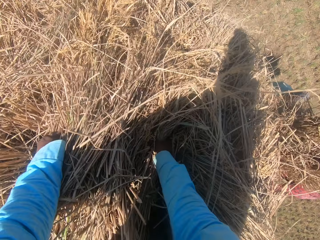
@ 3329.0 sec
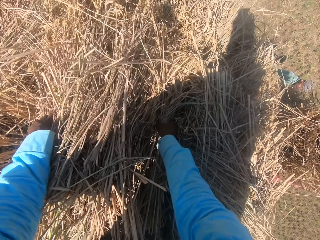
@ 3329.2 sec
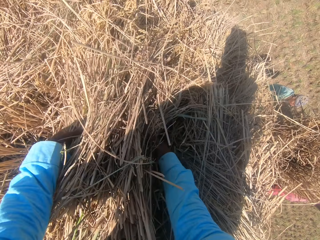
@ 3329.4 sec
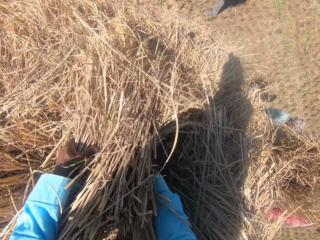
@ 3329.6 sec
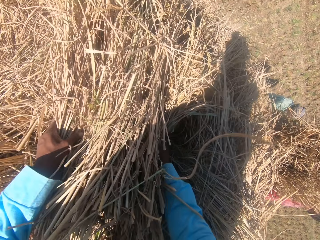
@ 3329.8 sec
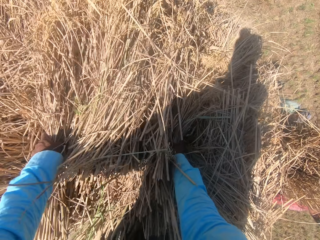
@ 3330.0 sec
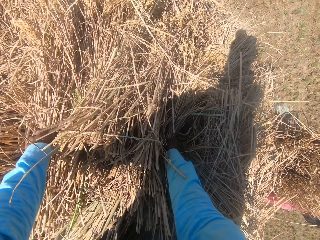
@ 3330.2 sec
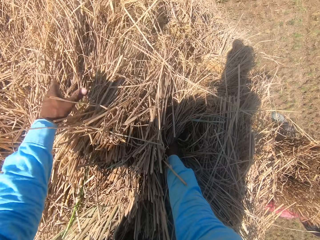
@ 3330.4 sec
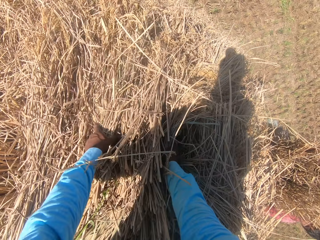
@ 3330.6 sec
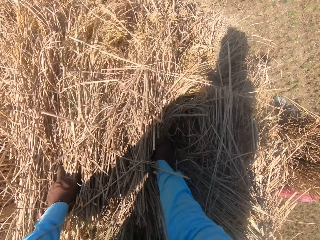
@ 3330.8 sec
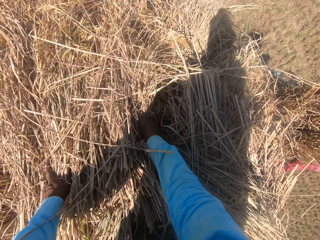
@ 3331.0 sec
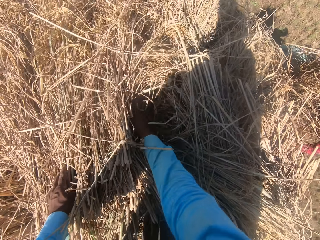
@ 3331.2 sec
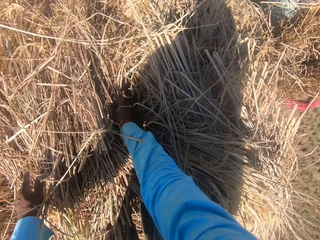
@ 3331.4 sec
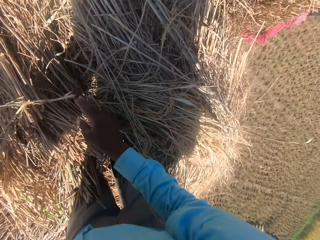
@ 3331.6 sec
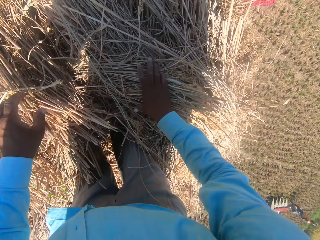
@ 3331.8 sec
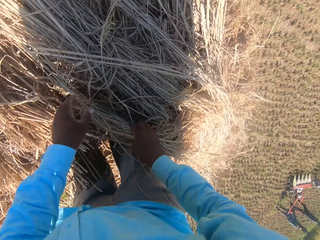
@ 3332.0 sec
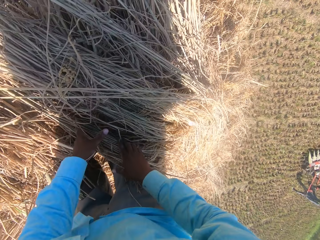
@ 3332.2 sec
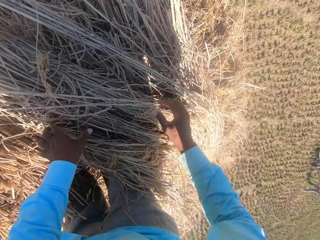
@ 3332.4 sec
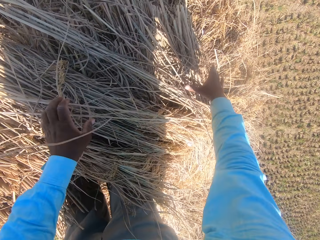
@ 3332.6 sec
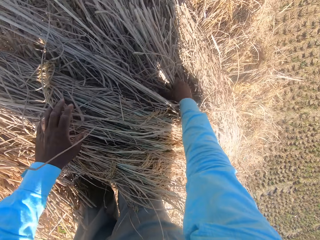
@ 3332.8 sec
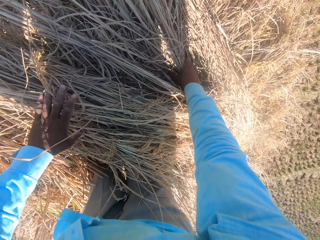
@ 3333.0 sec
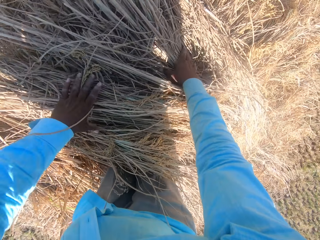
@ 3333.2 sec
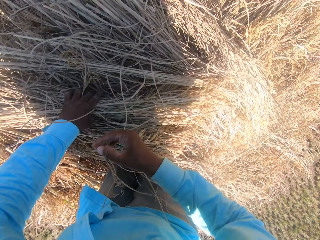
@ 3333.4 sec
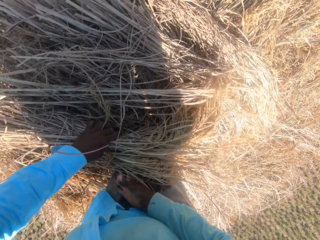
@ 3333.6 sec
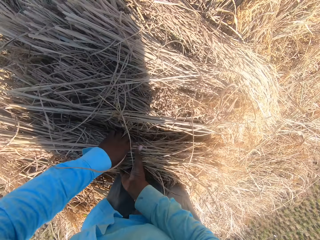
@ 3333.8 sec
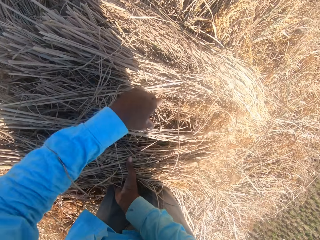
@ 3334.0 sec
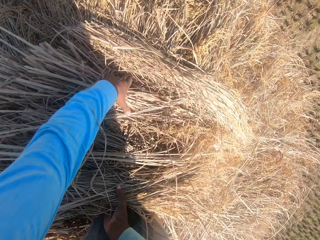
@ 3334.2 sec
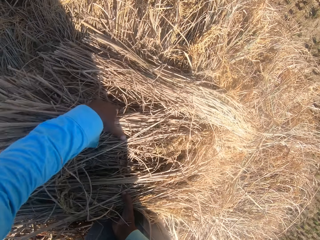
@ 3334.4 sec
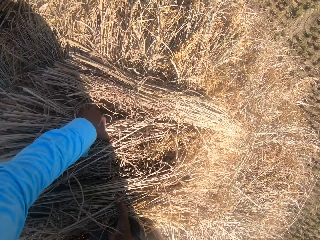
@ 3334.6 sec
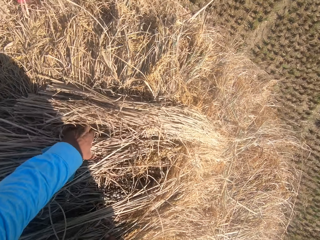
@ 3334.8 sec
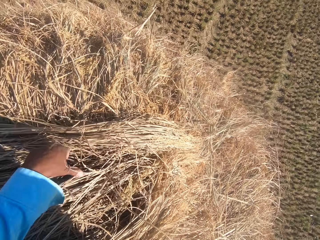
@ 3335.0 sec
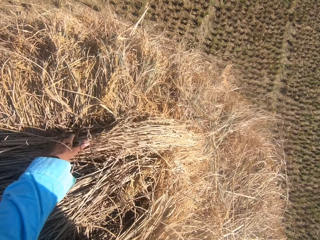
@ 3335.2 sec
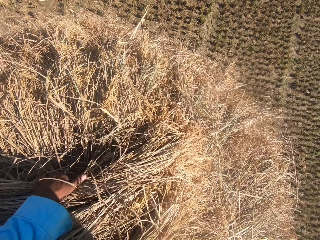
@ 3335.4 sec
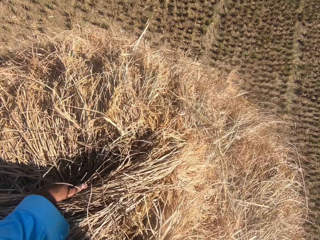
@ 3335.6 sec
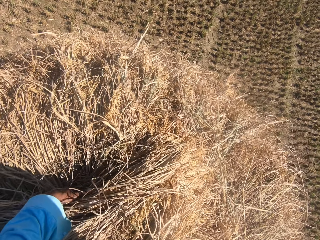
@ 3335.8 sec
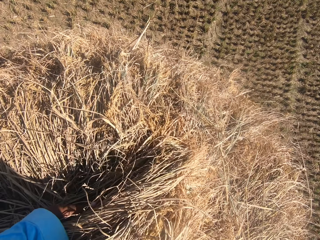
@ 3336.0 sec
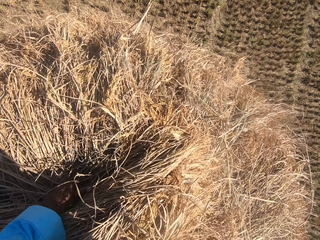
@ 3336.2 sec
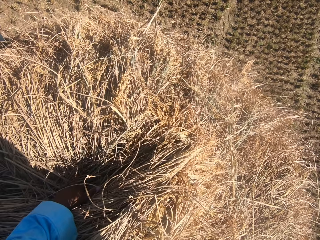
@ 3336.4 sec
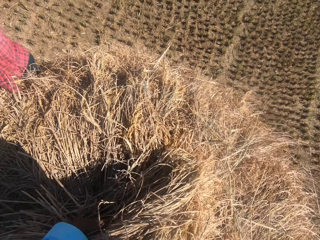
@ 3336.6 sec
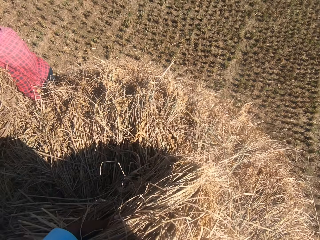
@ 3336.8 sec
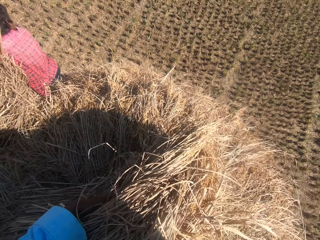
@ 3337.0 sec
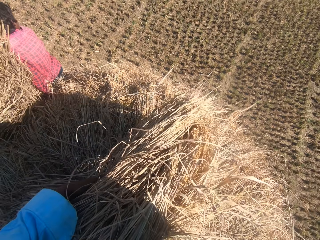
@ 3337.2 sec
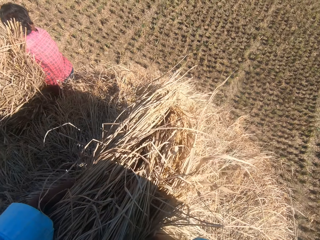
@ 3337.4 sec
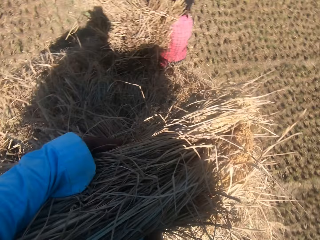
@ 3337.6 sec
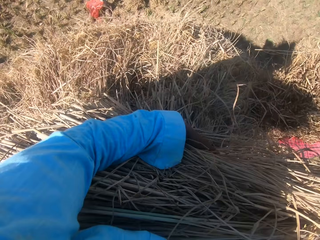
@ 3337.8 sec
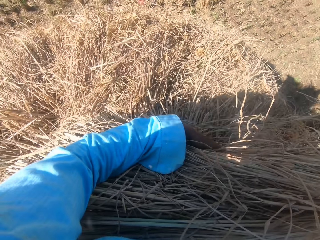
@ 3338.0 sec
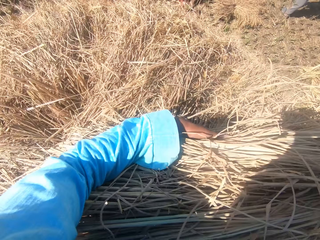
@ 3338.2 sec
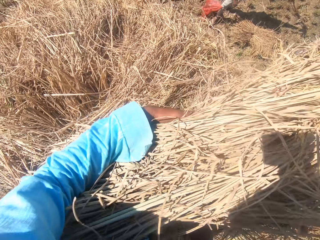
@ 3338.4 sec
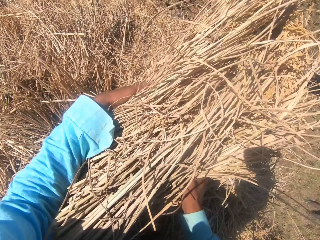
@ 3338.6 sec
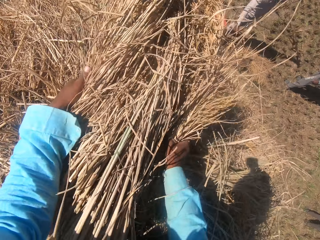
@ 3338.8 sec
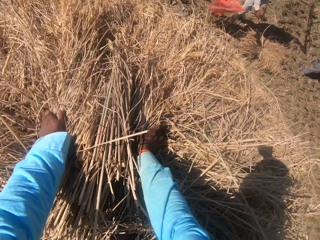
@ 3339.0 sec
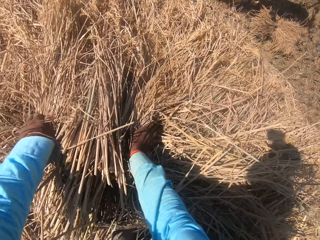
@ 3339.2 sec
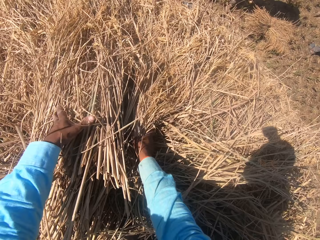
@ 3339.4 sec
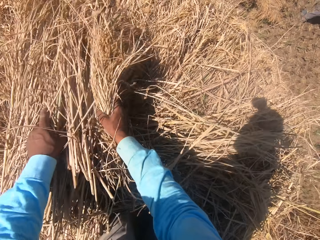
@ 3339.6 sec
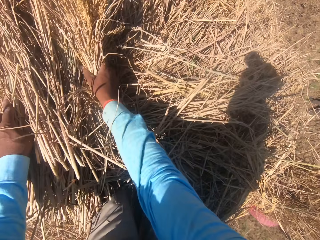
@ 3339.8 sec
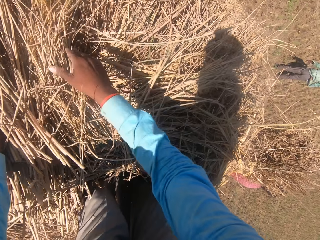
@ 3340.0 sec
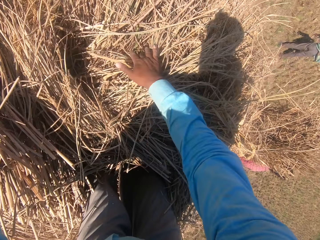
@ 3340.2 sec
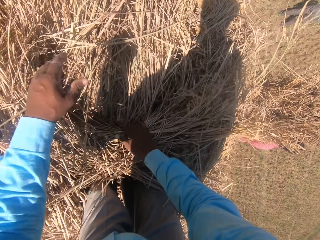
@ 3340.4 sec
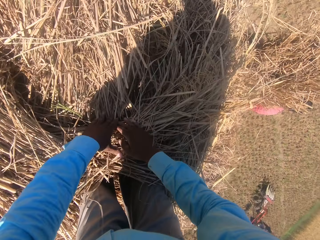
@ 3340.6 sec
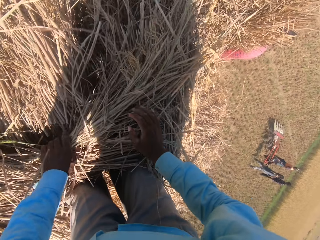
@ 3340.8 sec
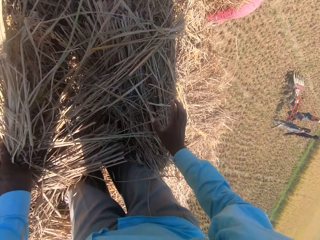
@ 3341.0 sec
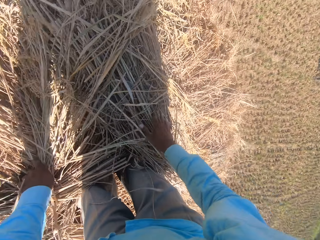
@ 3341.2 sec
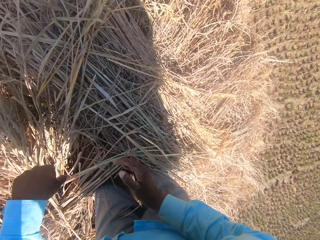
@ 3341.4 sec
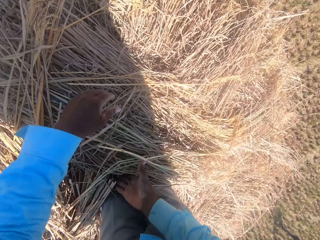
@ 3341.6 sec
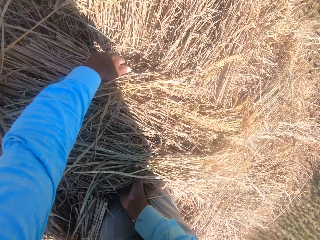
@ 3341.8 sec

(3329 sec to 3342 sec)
The camera wearer puts down a bunch of grass with hands. They adjust the bunch of grass on the ground. They pick up the bunch of grass with hands from the ground. They put down the bunch of grass with hands on the ground. They adjust the bunch of grass on the ground.

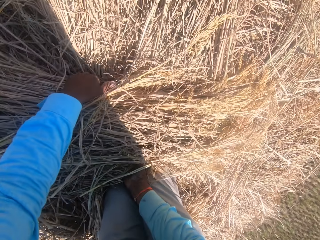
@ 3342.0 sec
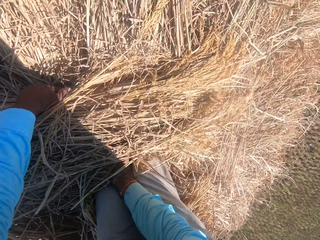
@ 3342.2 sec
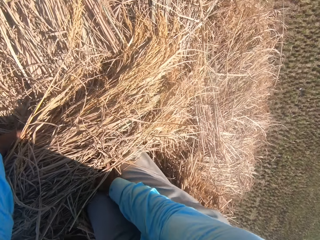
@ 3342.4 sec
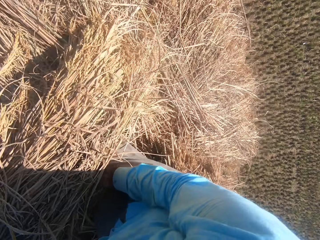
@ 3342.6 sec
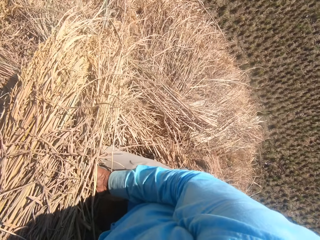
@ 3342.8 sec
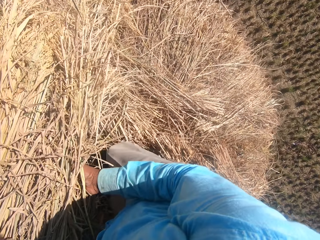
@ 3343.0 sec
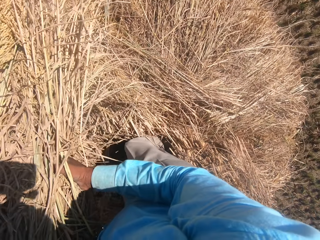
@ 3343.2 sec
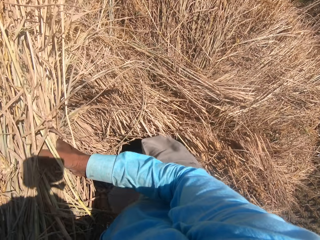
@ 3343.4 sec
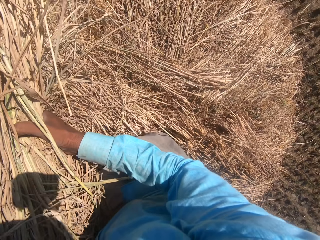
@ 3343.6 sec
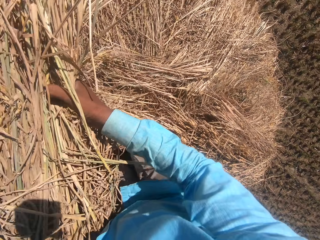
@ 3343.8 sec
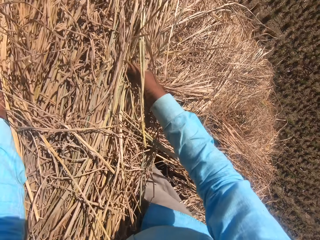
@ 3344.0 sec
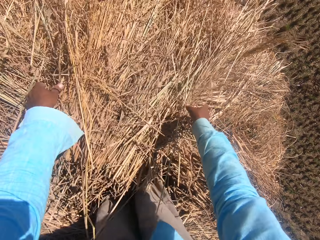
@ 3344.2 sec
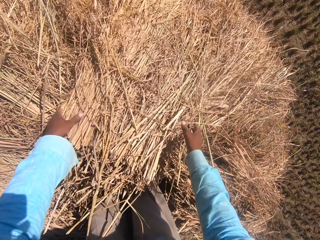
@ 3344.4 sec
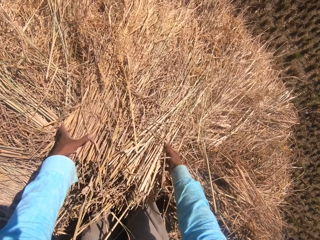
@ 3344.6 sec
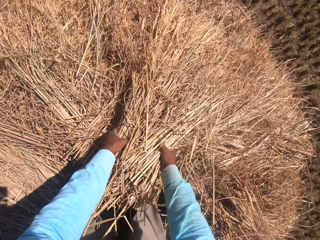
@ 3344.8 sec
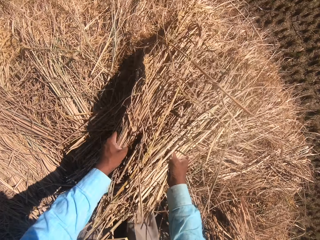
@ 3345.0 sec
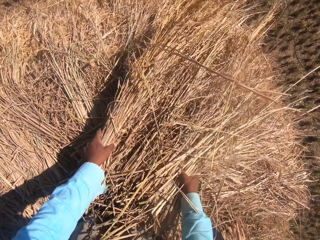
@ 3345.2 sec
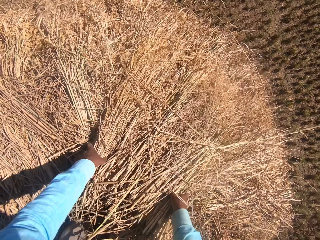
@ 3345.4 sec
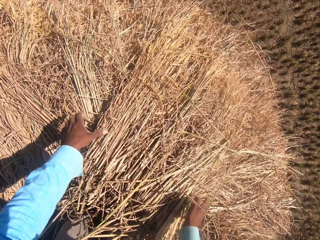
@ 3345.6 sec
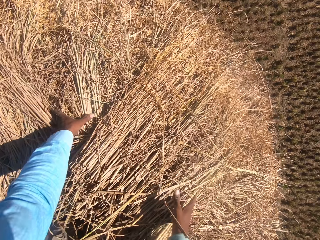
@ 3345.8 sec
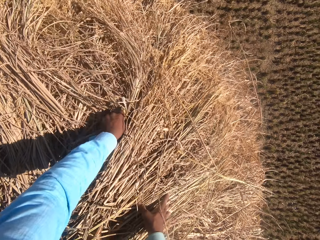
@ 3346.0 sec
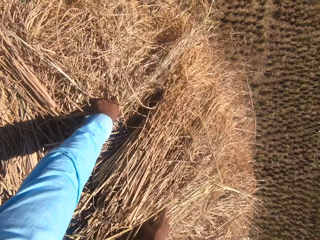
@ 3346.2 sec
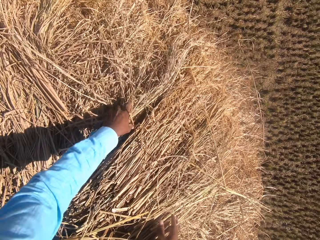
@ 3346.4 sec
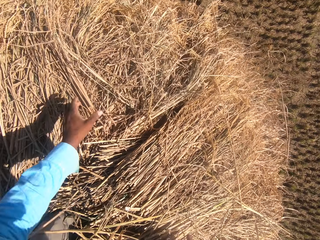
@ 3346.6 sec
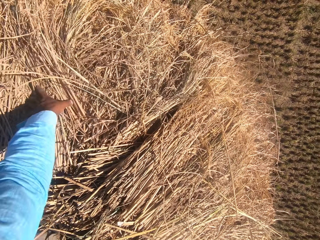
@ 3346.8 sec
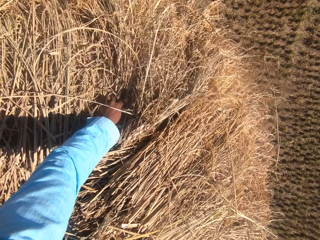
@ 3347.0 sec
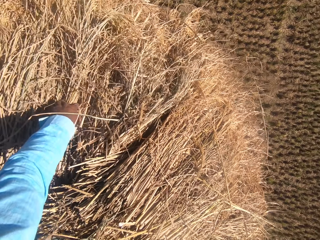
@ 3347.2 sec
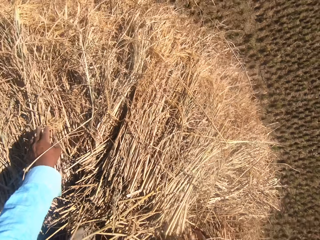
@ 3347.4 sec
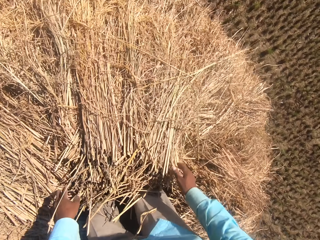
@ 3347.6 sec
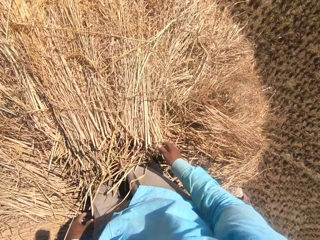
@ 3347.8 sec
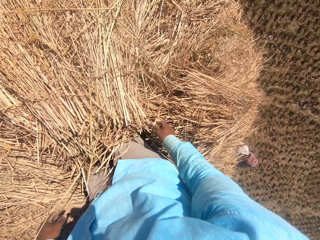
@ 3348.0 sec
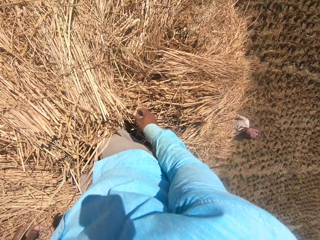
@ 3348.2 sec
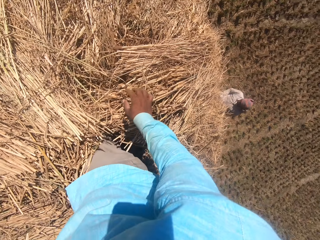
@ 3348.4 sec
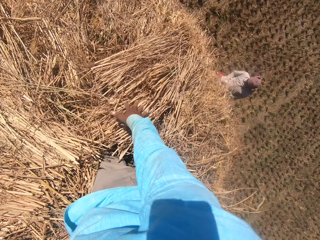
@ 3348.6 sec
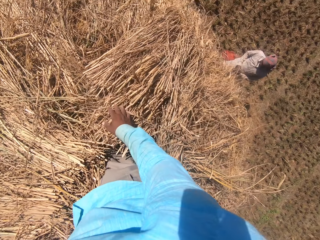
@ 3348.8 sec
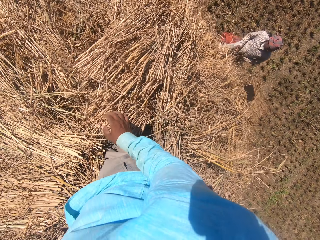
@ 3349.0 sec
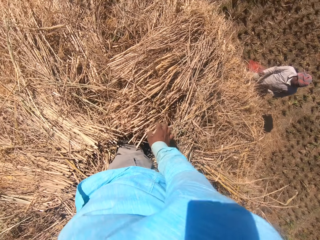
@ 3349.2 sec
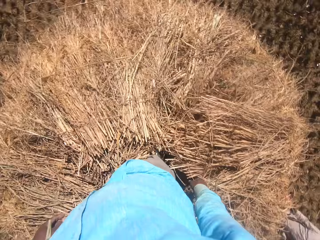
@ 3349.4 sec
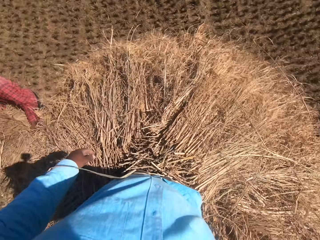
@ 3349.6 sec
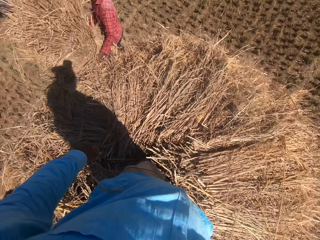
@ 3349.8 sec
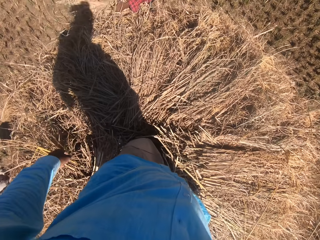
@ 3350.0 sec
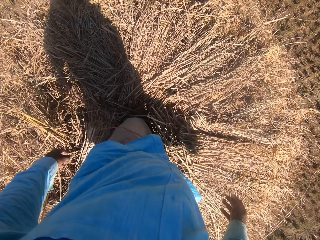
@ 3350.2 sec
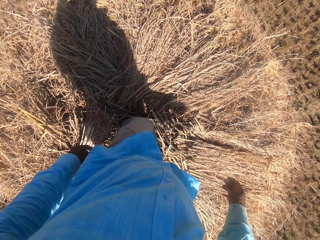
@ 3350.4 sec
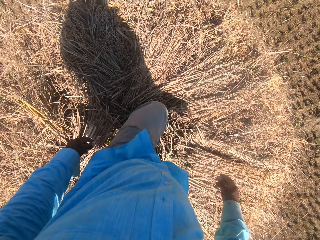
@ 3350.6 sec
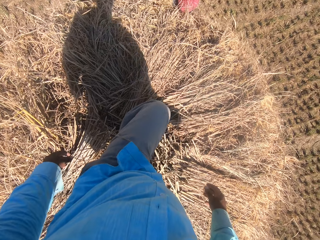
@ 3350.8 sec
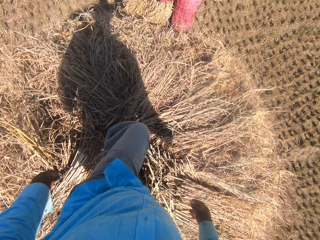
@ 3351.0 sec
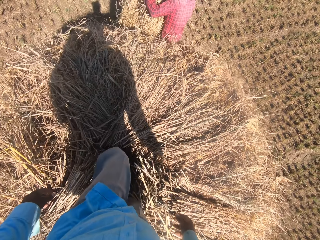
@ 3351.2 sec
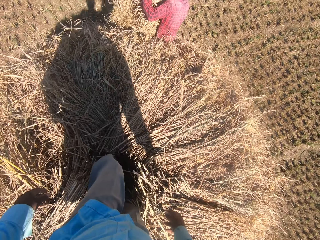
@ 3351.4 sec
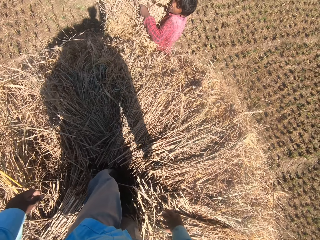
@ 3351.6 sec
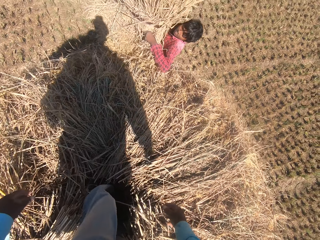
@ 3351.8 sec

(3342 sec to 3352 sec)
The camera wearer picks up a bunch of grass with hands from the ground. They put down the bunch of grass with hands on the ground. They adjust the bunch of grass on the ground. They converse with a man. They look around a garden. They move around the garden.
